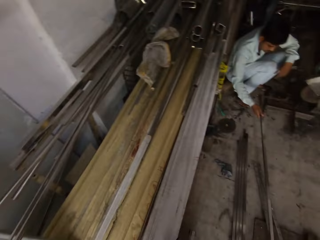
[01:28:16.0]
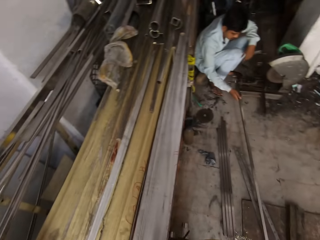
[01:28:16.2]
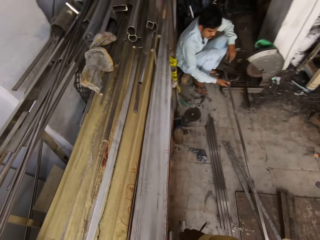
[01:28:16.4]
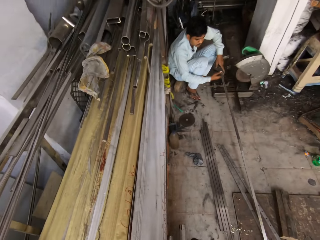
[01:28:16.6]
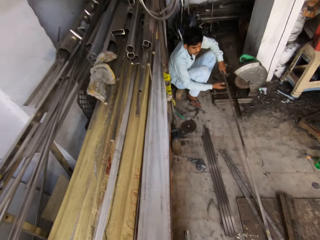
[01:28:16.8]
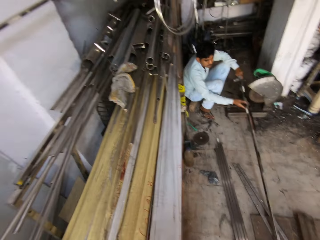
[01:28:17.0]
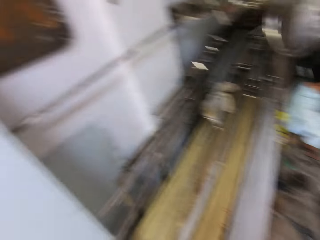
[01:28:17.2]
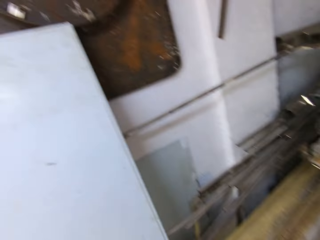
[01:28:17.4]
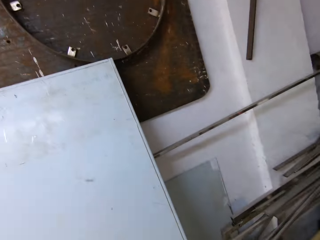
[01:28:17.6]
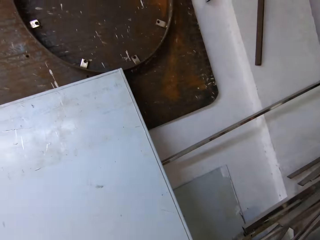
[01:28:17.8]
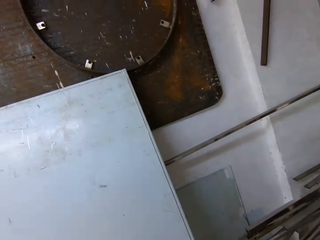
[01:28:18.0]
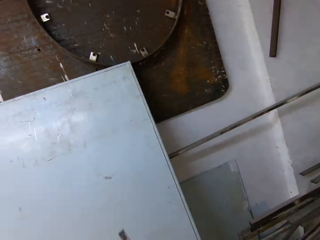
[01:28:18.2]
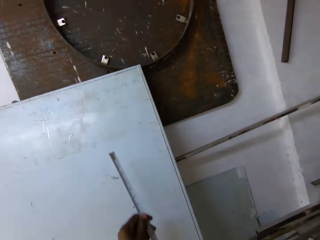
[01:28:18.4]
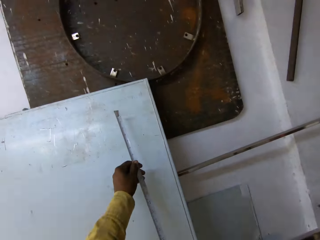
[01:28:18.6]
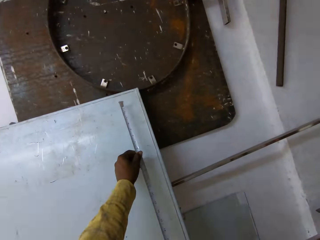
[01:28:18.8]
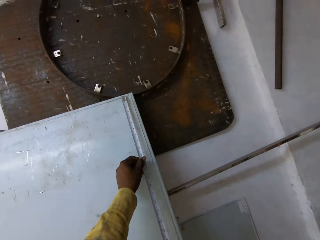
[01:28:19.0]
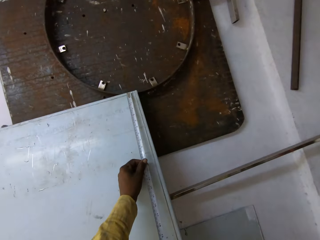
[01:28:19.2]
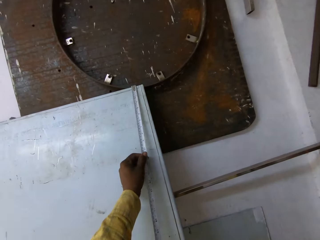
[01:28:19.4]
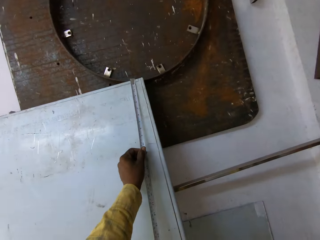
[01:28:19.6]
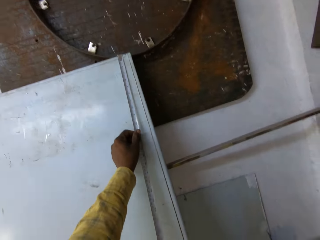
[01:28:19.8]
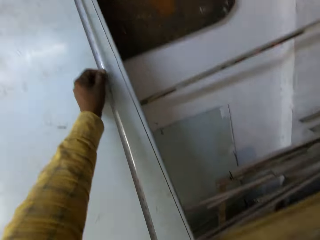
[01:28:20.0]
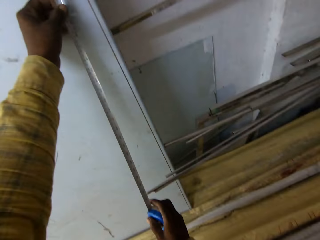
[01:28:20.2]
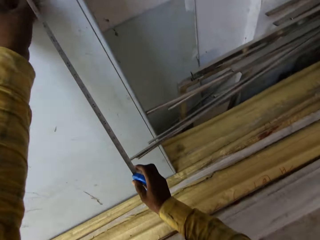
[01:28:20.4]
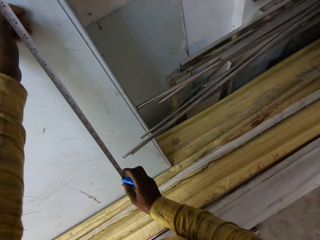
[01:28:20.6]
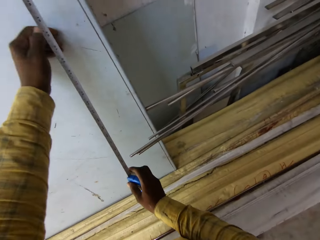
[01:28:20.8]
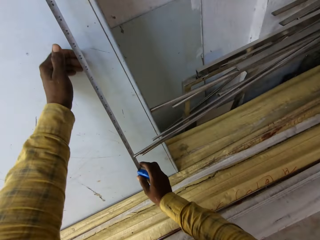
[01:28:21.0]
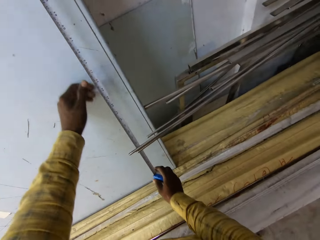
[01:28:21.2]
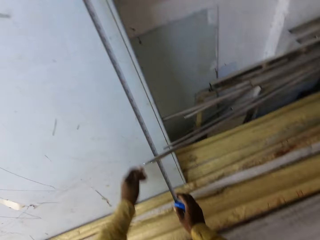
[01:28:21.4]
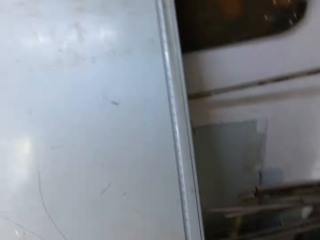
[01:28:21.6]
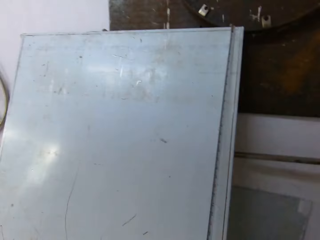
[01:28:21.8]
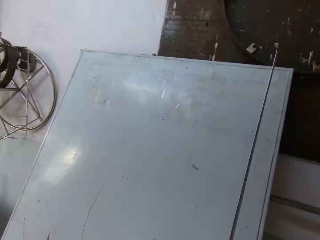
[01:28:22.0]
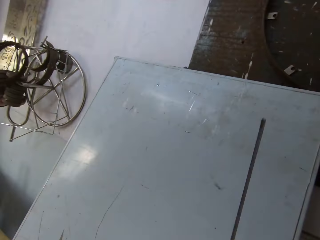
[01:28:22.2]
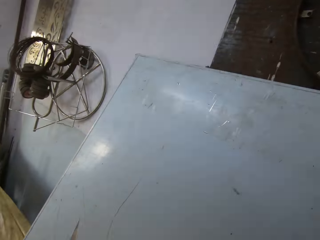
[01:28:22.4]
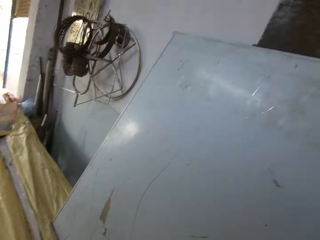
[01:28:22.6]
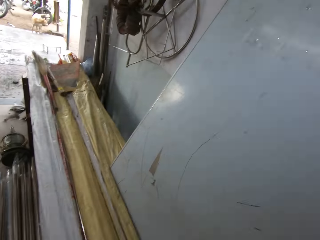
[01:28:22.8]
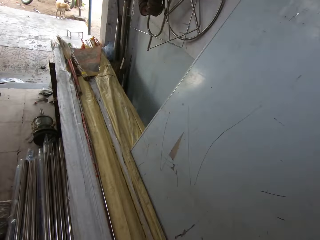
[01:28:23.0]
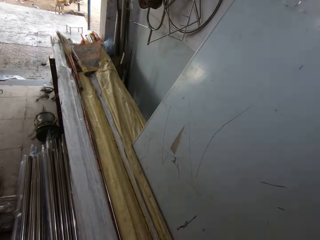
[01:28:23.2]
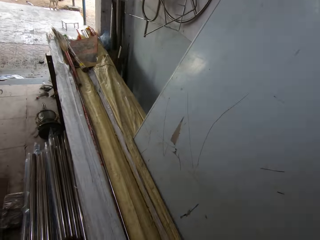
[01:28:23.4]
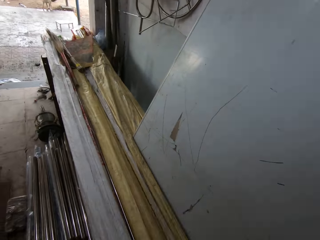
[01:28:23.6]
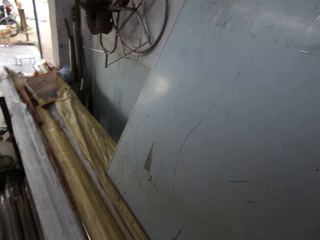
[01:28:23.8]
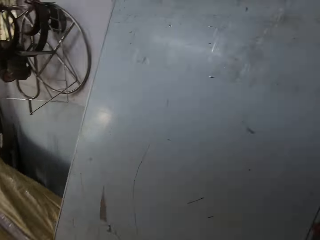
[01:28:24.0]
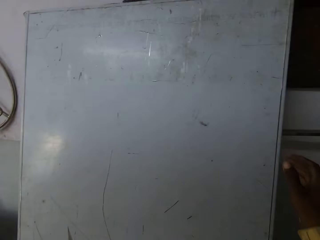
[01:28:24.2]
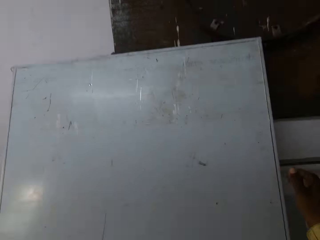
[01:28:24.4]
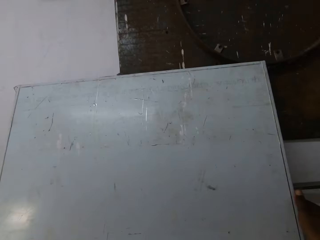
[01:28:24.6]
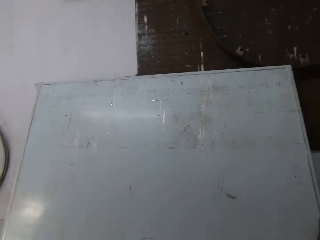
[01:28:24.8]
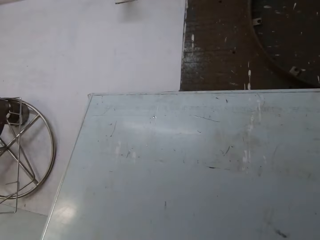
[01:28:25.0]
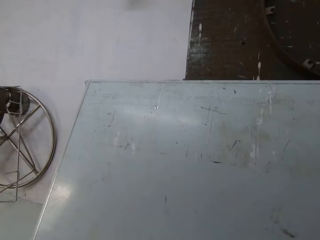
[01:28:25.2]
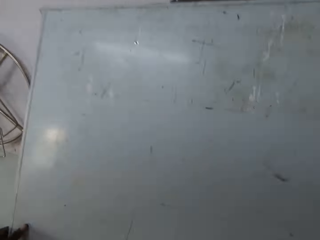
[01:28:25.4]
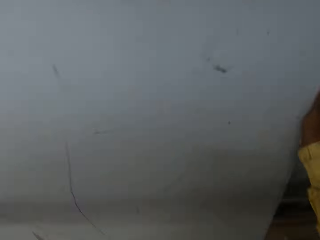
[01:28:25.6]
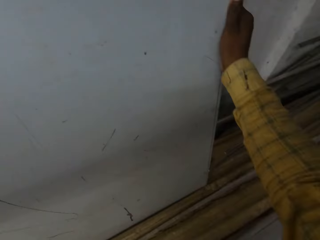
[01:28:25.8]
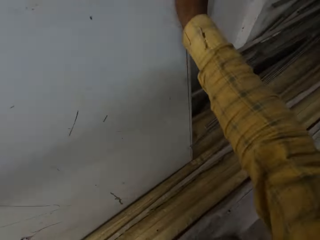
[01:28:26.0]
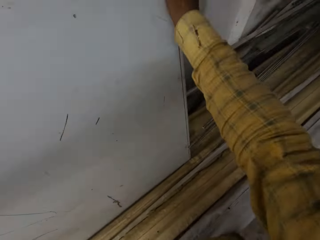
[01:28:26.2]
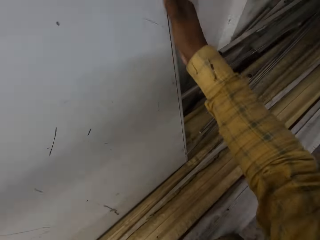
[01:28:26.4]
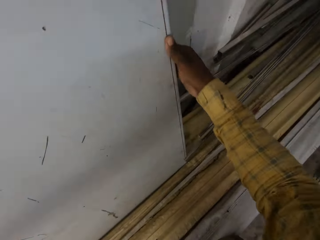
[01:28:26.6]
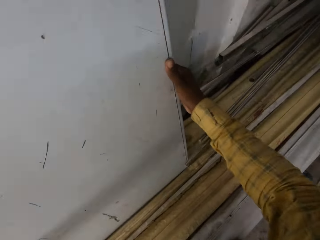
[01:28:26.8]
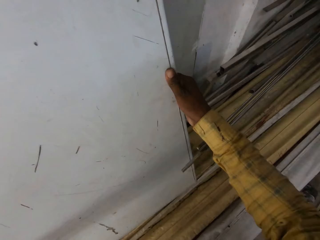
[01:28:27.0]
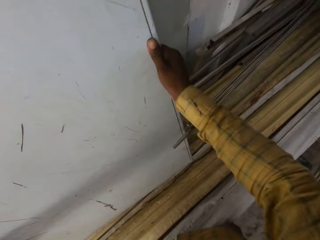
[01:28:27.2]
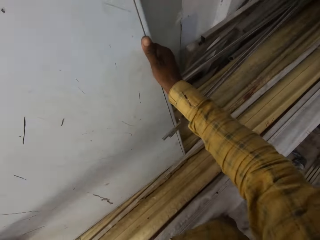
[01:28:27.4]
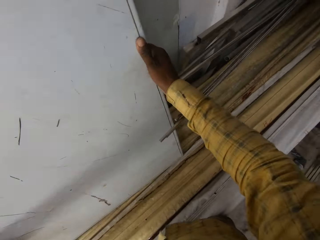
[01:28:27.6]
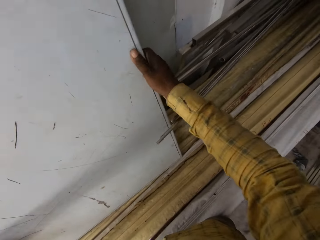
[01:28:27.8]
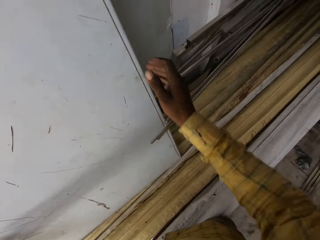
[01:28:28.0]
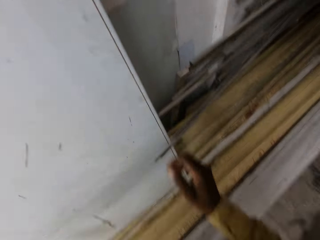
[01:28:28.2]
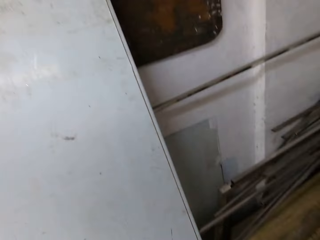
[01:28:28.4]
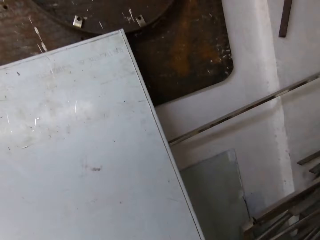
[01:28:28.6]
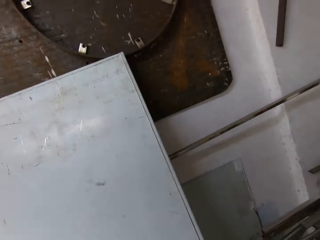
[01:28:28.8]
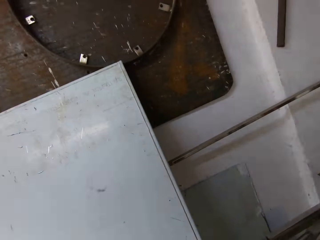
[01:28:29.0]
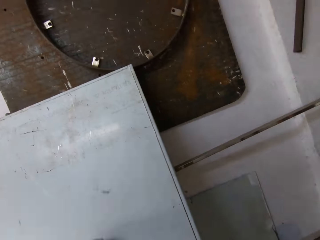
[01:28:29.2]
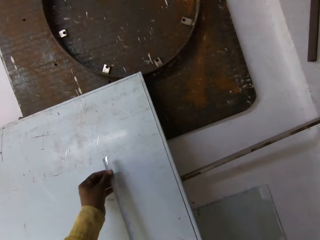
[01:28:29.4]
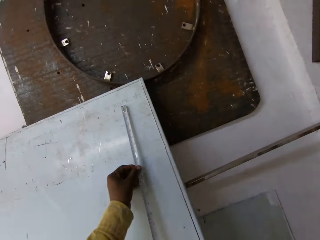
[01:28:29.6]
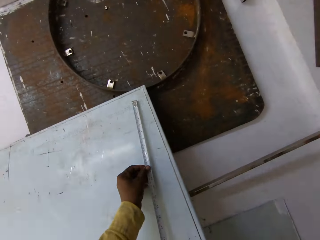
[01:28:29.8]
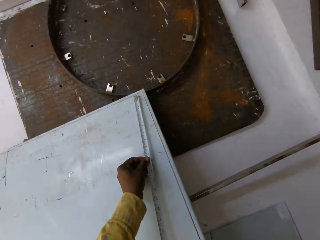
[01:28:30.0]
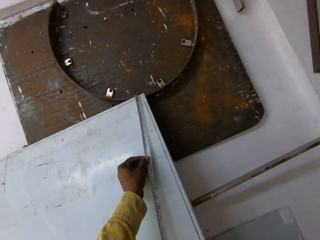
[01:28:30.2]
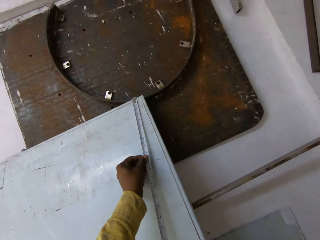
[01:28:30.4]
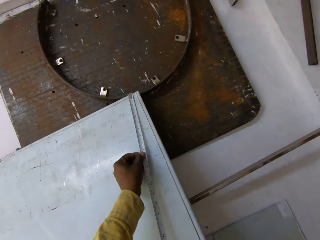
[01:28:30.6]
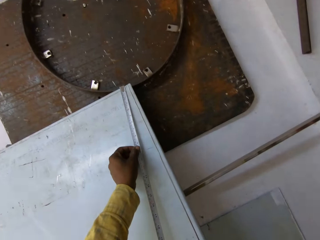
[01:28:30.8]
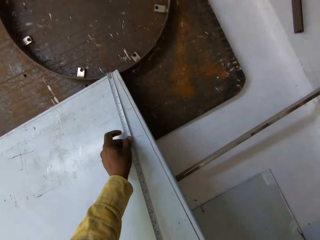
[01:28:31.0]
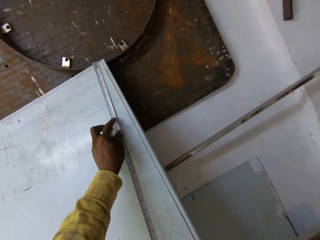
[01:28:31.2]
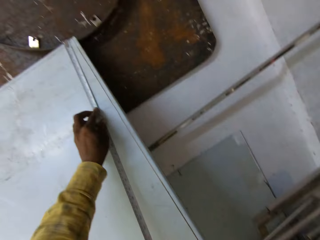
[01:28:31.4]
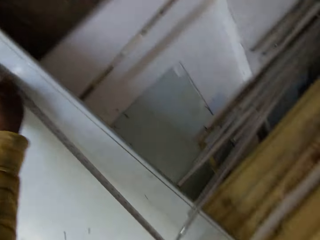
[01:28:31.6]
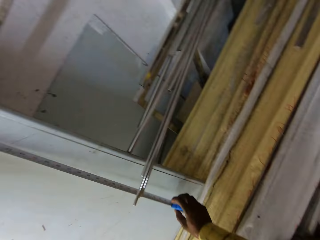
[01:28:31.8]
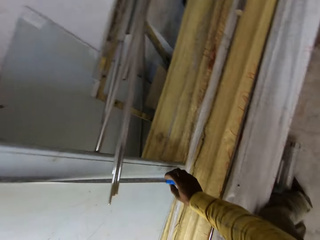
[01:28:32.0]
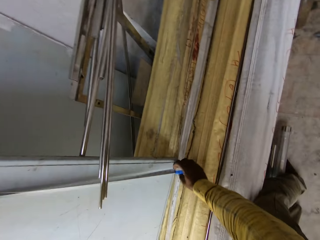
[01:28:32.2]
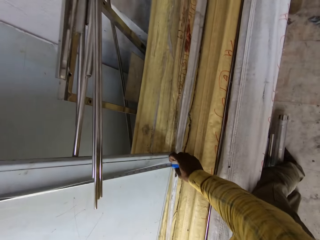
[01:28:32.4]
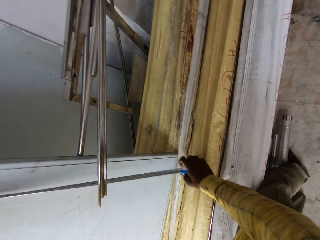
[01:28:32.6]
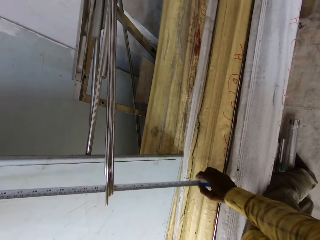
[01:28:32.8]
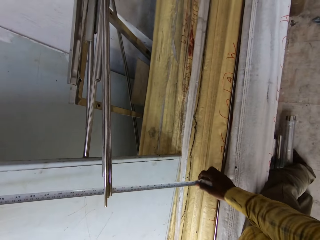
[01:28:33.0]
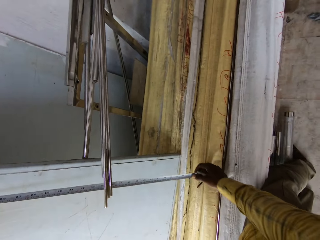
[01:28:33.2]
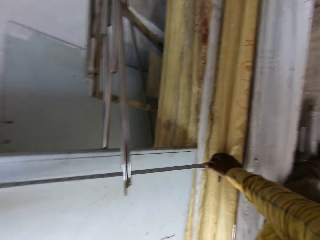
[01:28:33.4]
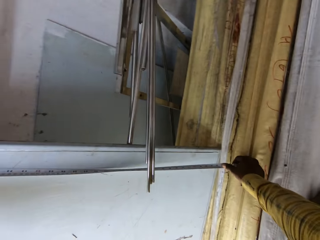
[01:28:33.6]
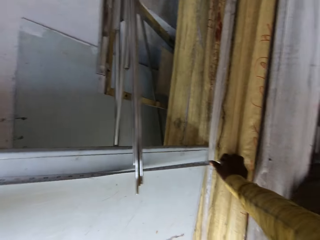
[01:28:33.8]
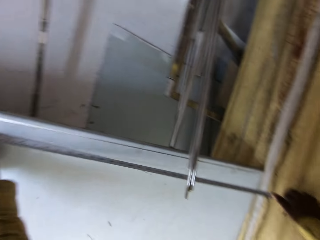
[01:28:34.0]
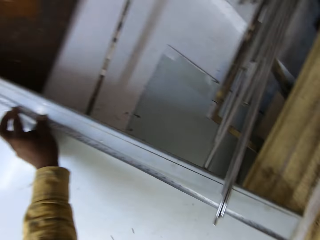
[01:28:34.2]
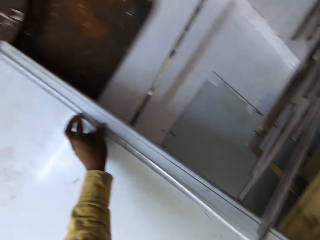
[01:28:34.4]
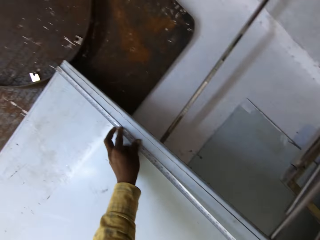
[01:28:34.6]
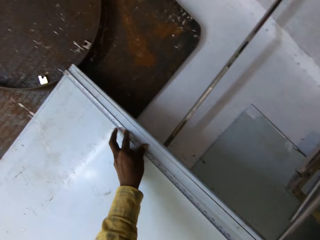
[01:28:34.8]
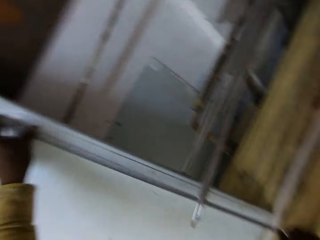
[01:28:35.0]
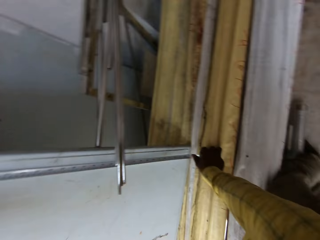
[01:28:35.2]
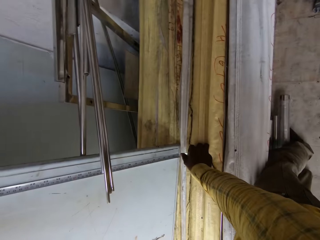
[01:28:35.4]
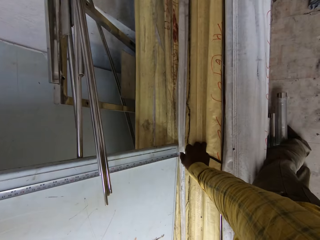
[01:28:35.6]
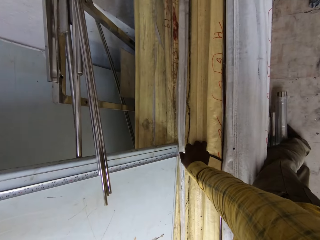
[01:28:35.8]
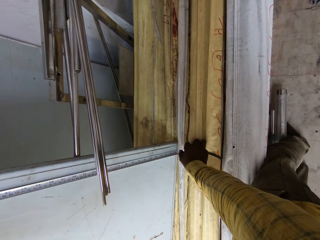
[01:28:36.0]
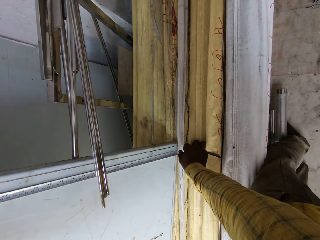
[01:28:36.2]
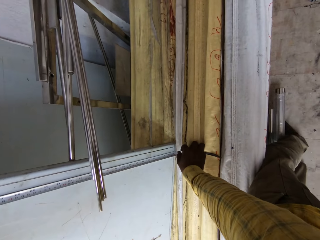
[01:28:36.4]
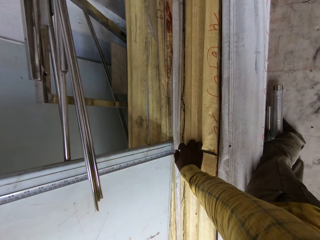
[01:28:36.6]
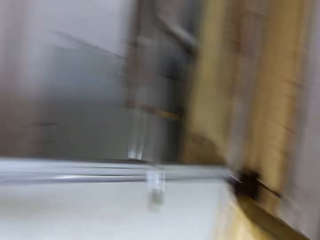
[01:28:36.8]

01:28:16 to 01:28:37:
A man picks a metal. The man pulls the metal on the floor. The camera wearer looks around. They measure the board with a measuring tape. They take the board. They move the board. They measure the board with a measuring tape.
